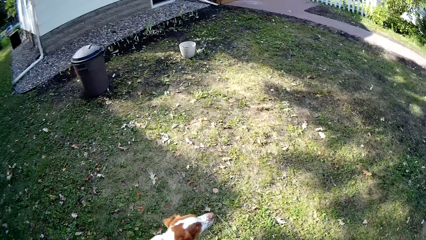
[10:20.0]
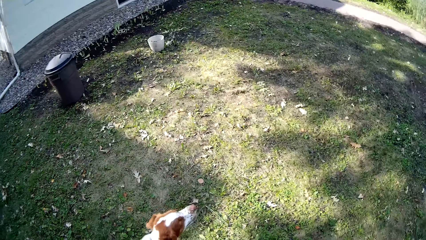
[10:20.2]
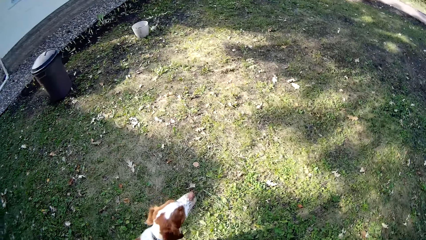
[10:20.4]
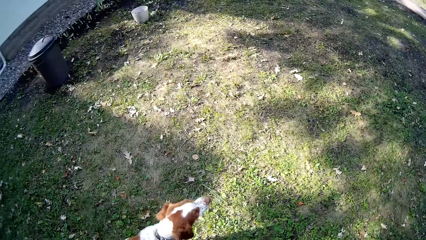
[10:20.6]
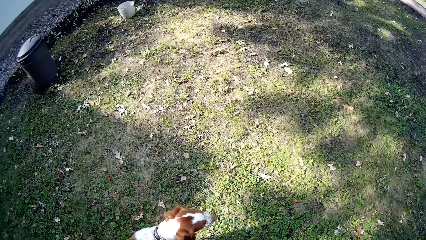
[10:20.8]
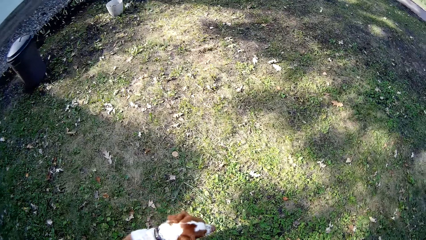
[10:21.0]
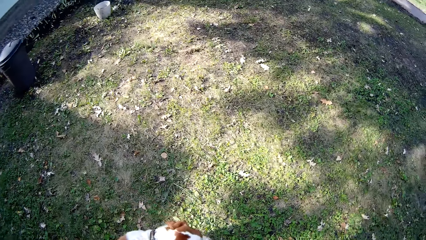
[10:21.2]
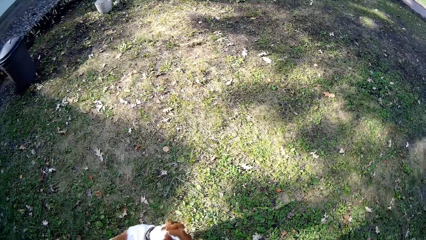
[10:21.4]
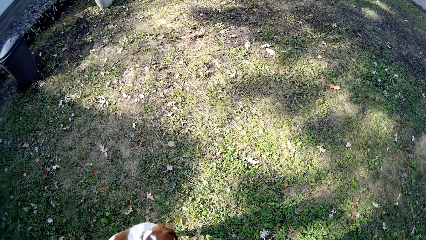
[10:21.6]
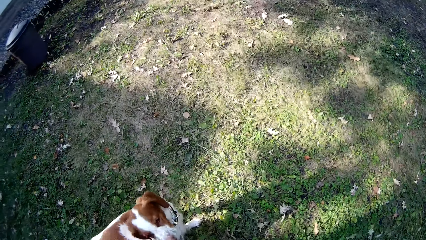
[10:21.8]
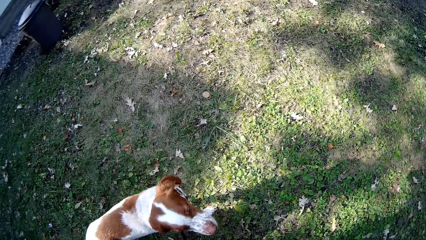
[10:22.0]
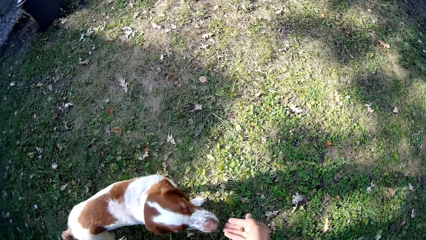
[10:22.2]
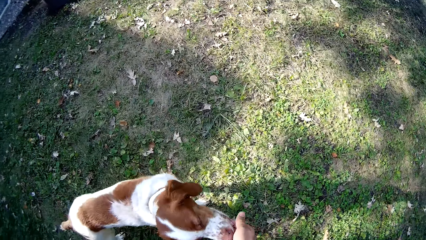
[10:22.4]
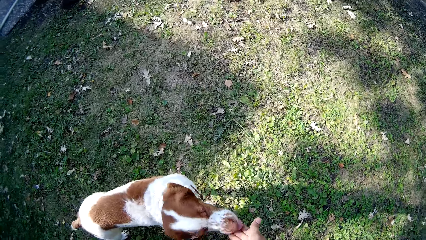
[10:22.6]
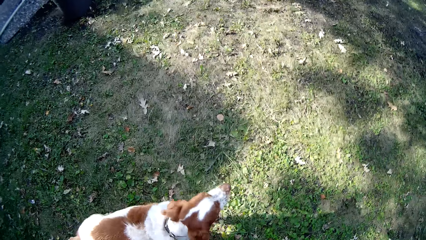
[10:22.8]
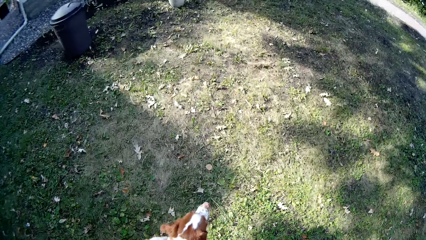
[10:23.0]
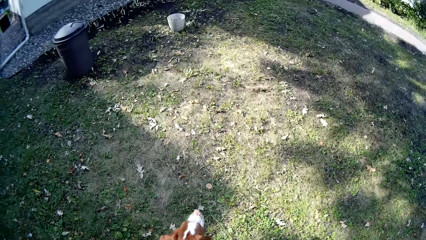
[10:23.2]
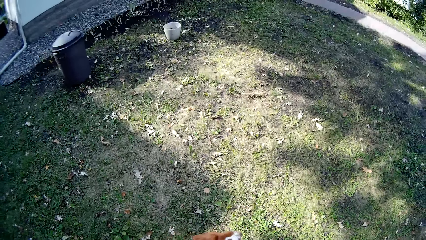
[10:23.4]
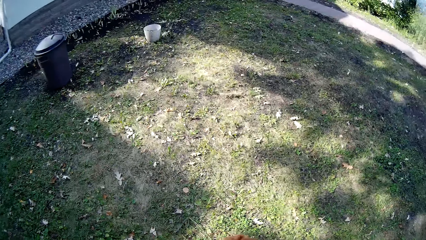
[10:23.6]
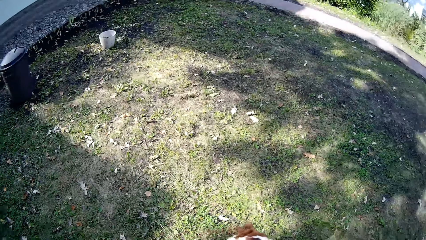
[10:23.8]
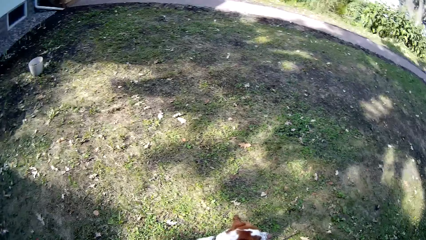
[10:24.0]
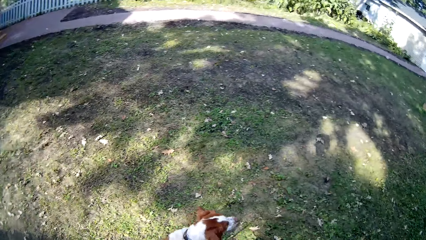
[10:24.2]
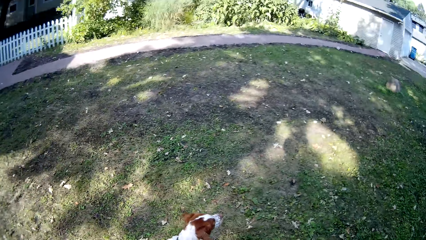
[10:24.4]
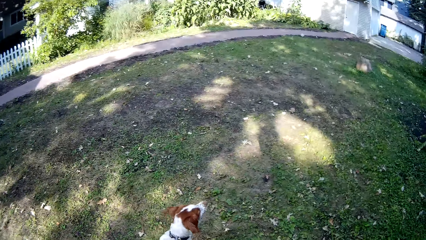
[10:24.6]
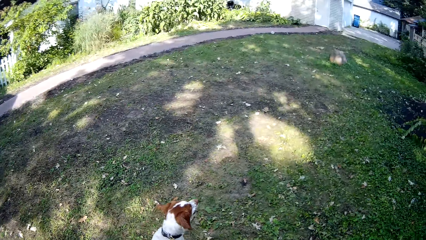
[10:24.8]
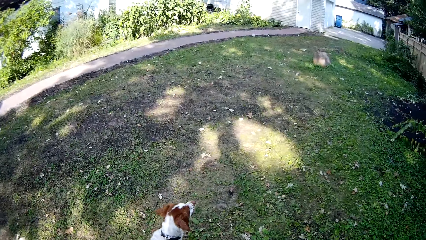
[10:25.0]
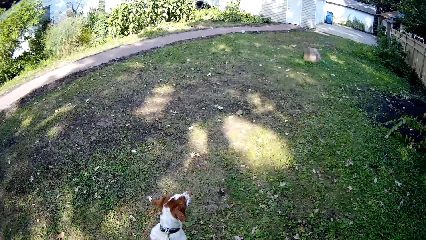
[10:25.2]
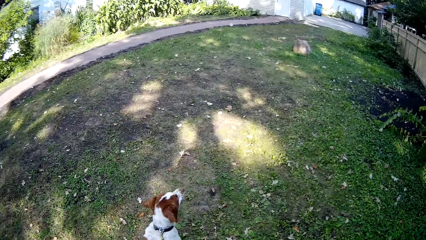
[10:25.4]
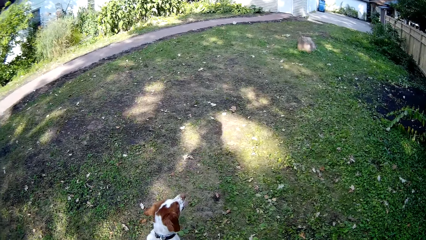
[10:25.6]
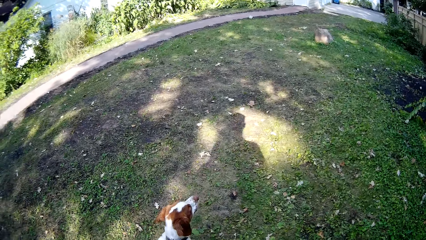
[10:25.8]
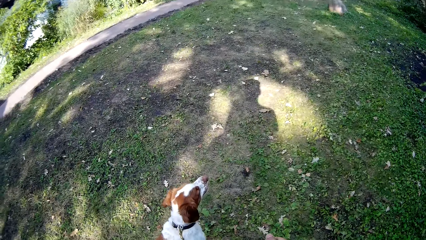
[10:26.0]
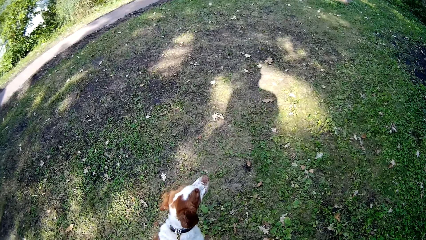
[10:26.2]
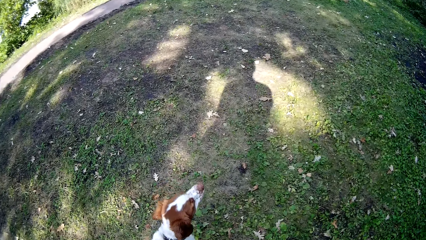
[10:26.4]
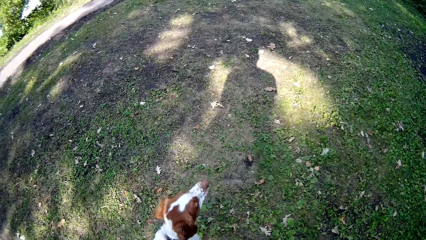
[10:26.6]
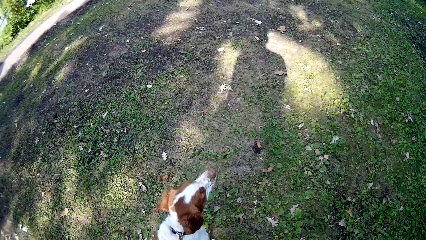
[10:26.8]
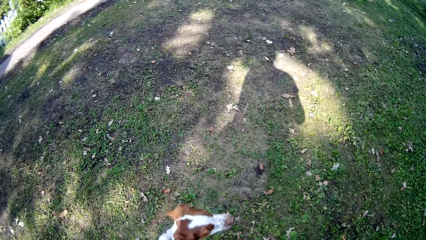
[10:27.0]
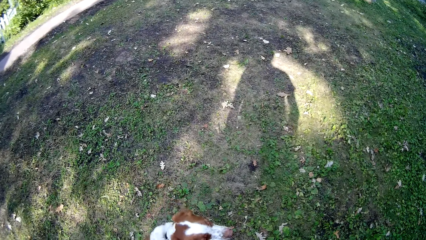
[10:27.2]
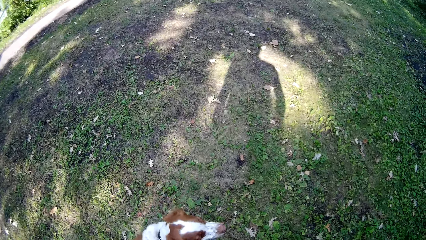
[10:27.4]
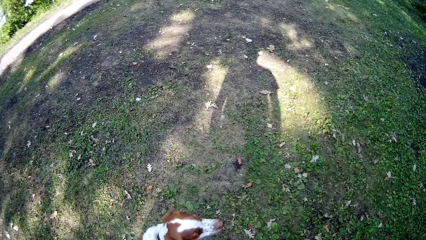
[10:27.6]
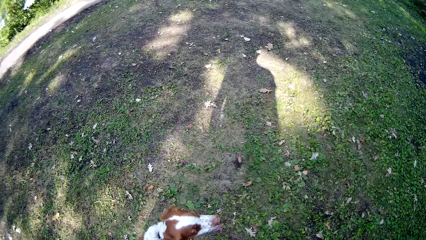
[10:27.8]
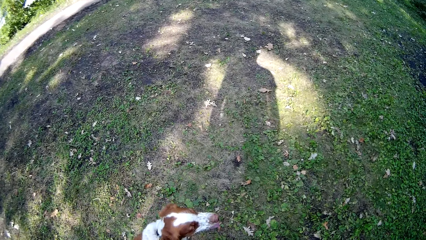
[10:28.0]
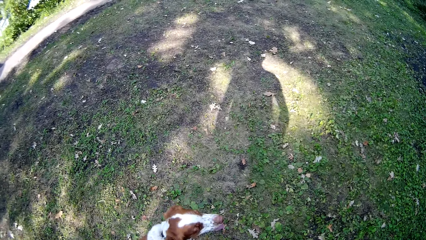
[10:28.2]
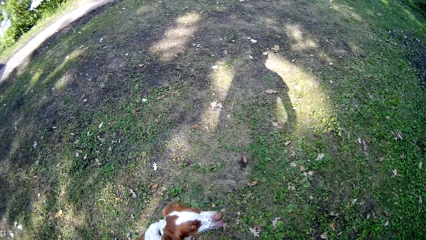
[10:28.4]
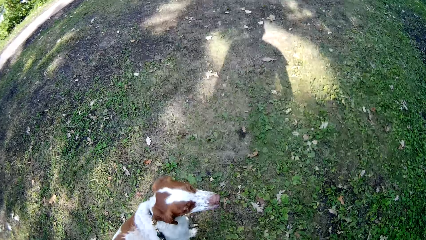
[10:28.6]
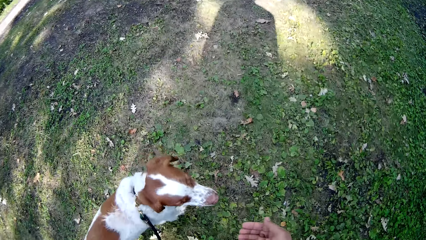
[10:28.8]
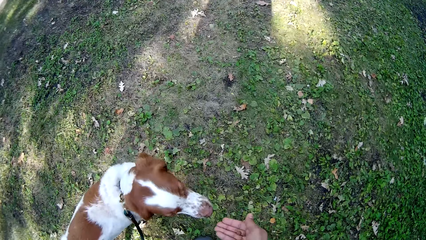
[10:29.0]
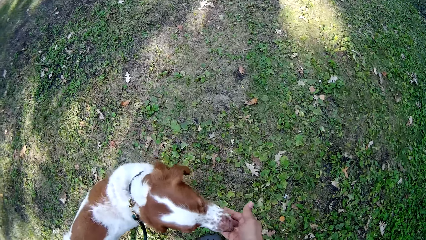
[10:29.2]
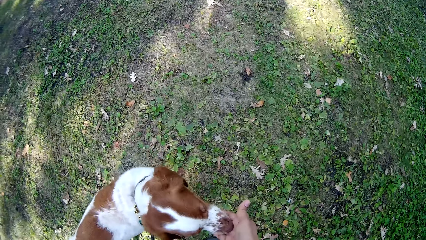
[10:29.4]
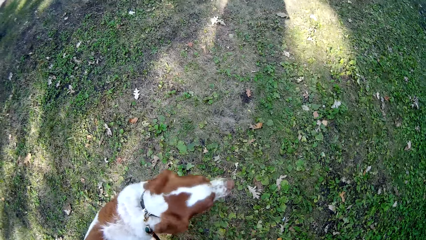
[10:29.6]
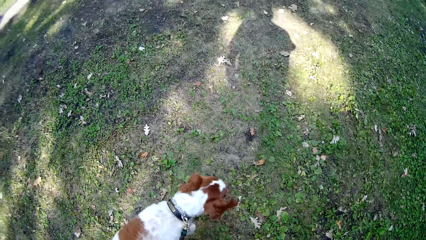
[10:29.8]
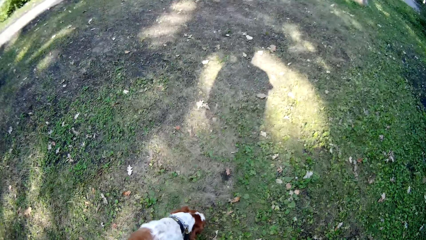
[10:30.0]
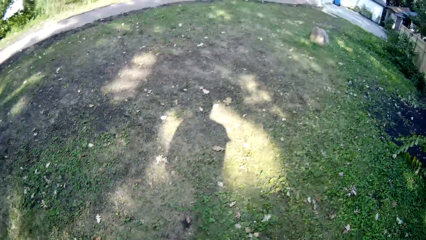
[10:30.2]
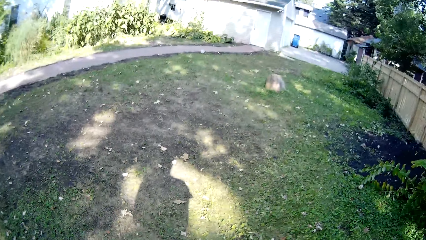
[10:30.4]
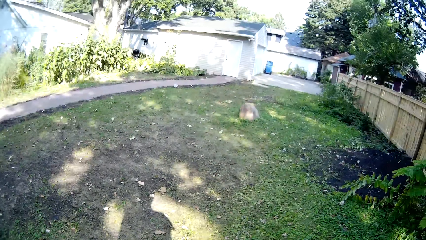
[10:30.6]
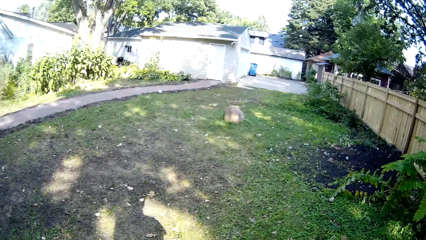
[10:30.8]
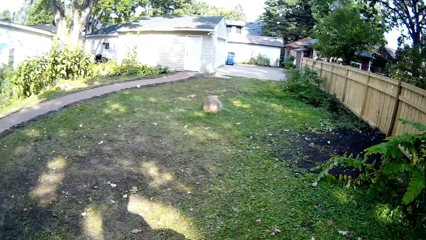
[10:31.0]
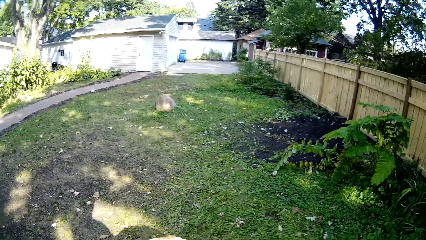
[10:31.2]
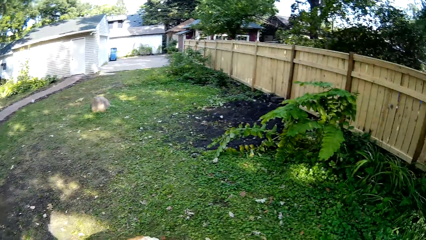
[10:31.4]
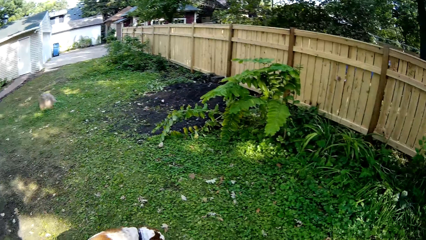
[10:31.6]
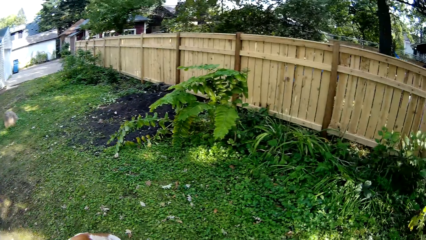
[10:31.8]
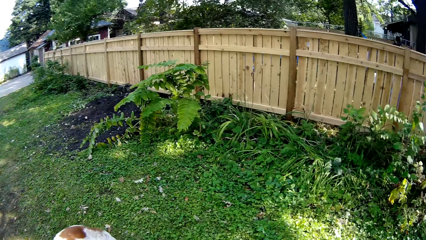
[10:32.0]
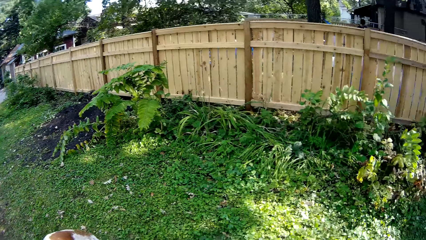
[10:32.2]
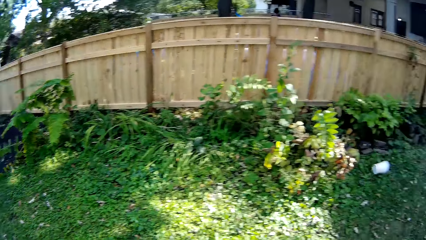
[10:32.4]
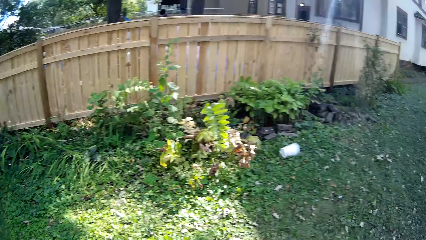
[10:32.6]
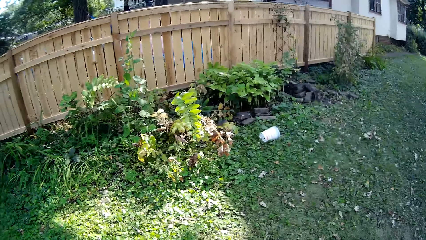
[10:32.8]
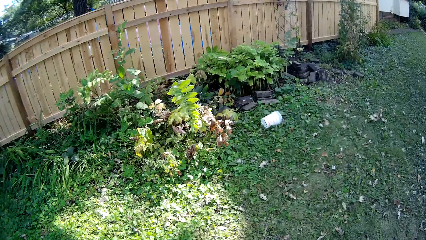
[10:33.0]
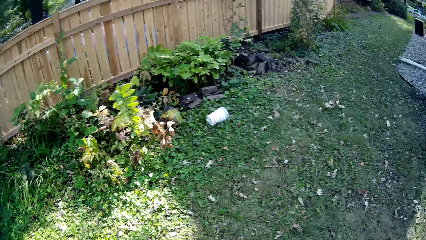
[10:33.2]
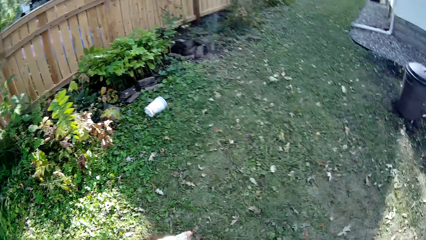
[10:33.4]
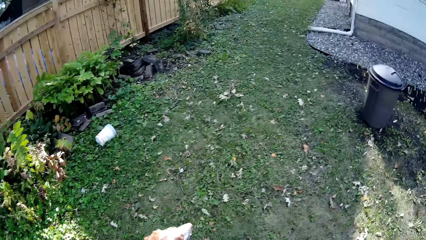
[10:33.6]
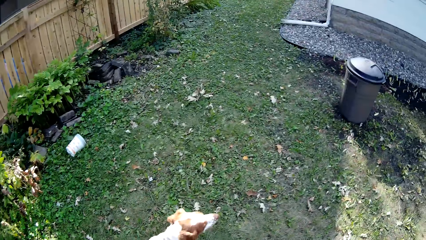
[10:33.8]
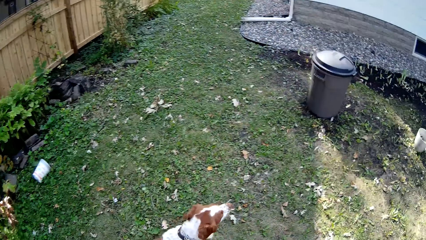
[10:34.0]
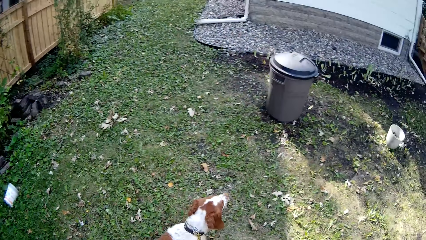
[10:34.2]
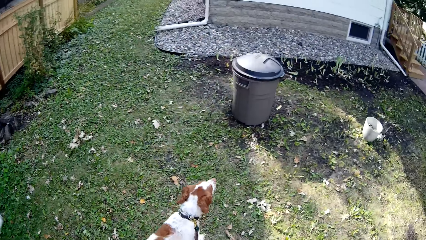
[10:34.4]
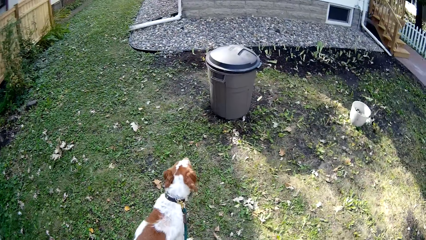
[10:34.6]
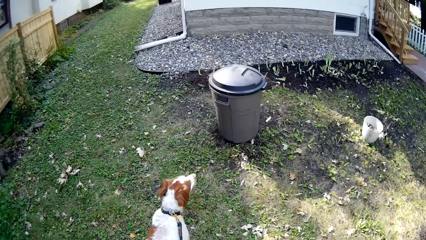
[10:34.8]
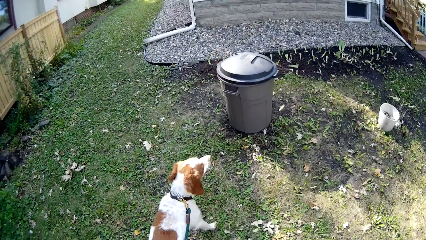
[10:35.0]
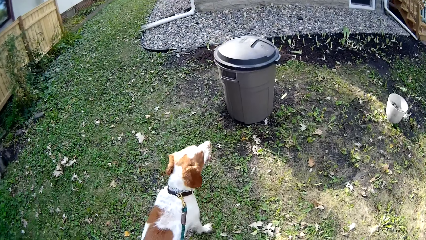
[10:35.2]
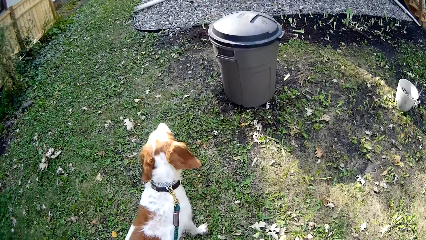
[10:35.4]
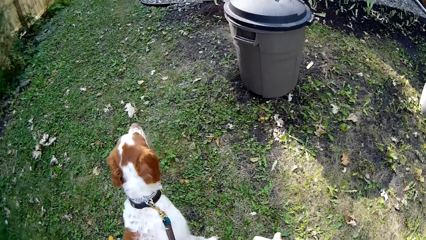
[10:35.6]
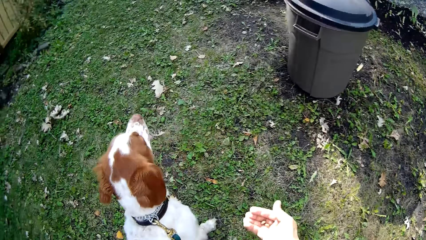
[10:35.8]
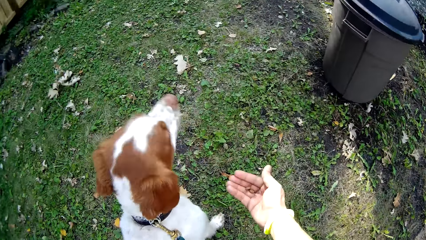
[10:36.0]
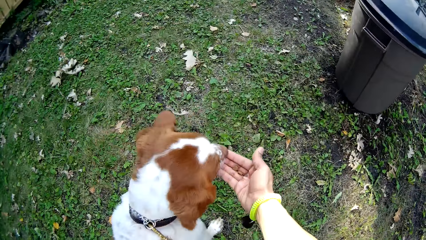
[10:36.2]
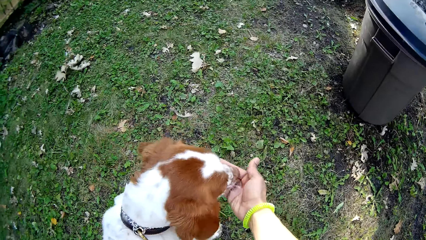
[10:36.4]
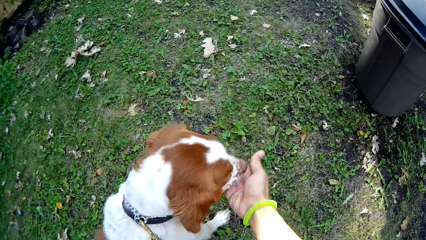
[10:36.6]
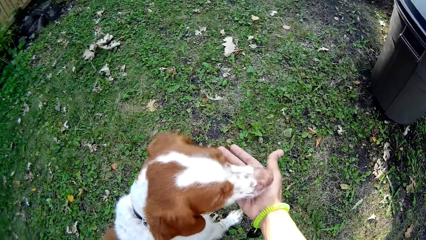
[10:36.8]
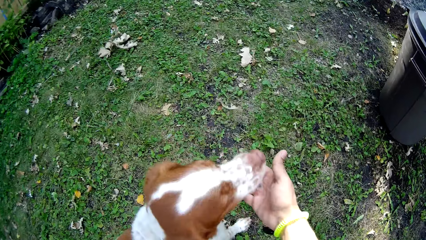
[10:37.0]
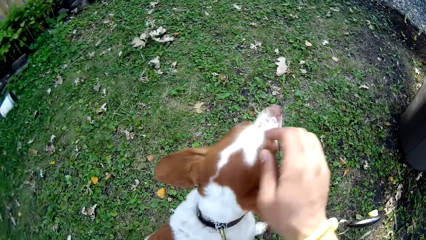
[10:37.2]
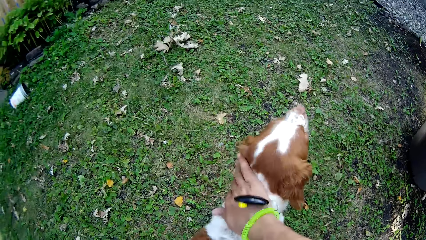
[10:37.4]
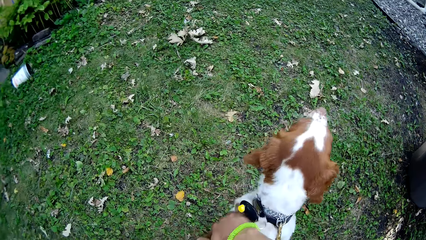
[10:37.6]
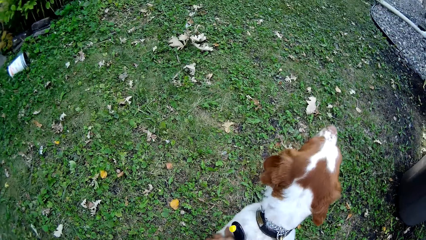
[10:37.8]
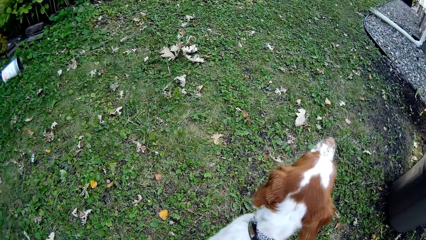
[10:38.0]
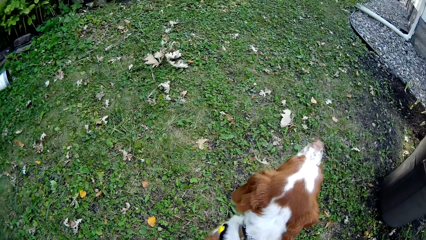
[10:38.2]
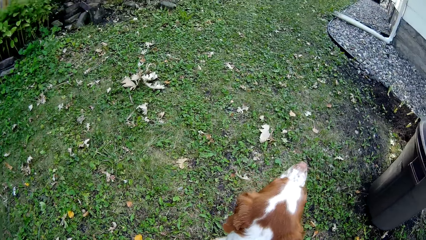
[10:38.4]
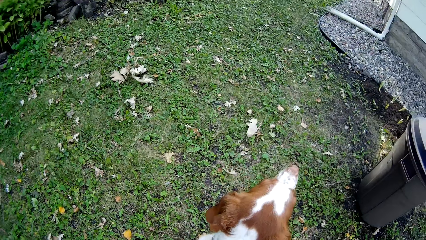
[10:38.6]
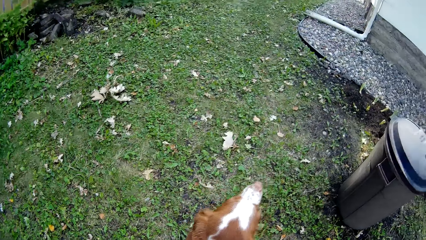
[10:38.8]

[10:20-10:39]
The camera wearer stops with the dog. They feed the dog. They walk around the compound with the dog and look around the compound. They stop with the dog. They feed the dog. They look around the compound and walk around the compound with the dog. They stop with the dog. They feed the dog. They touch the dog.
